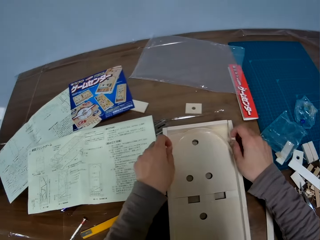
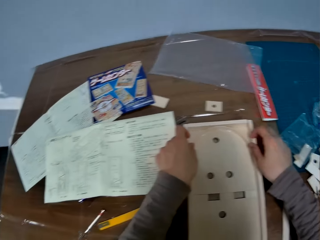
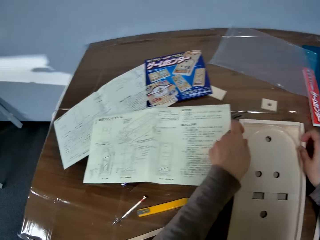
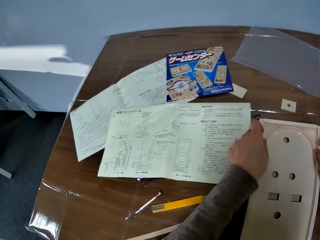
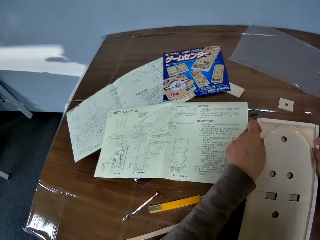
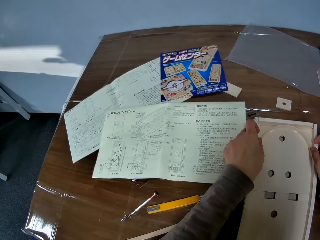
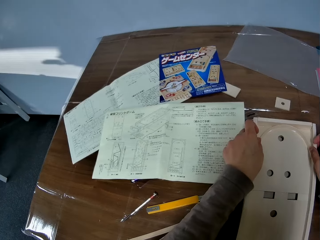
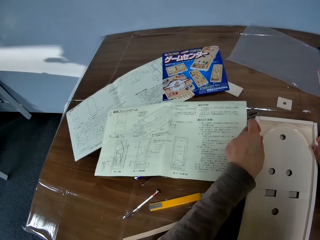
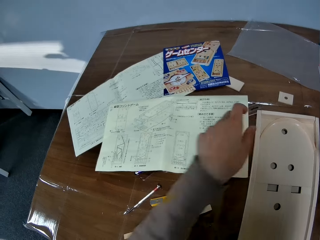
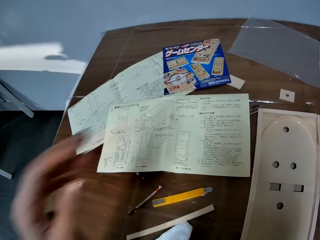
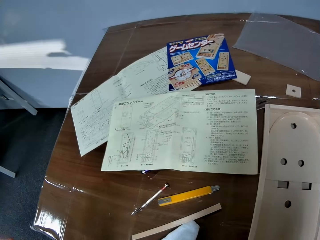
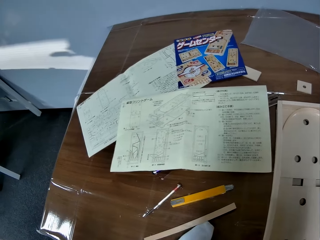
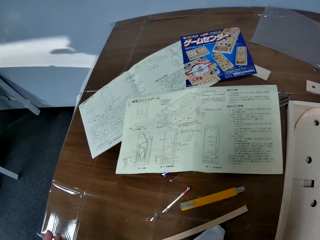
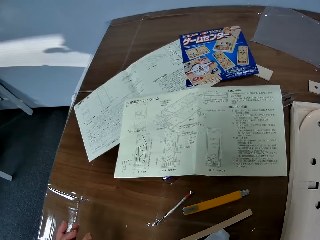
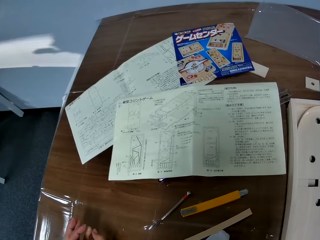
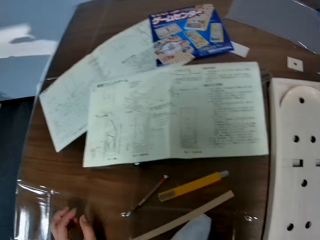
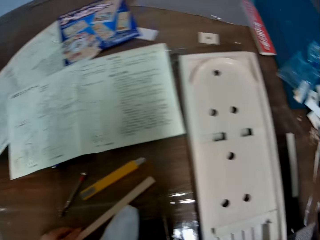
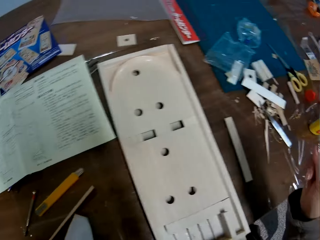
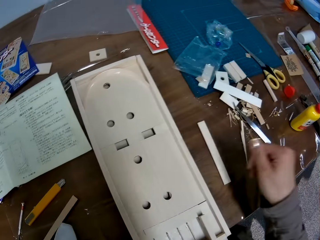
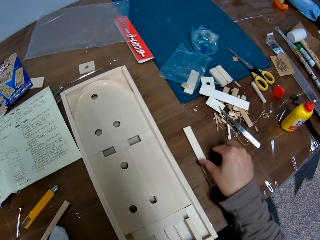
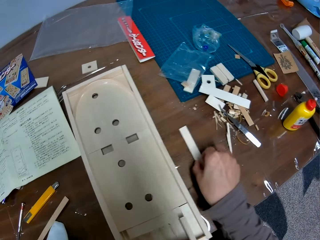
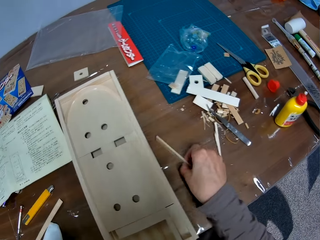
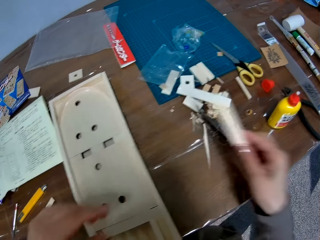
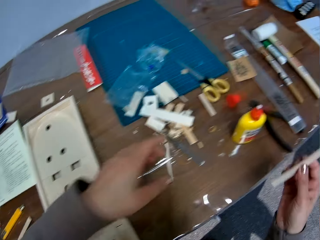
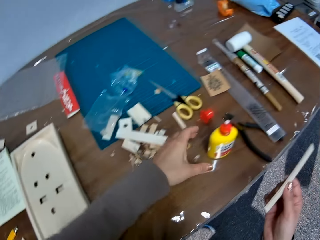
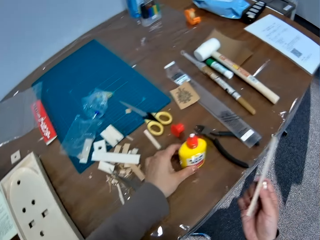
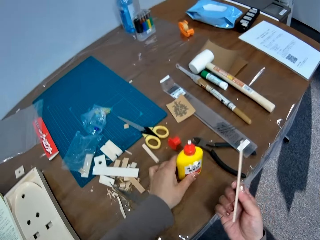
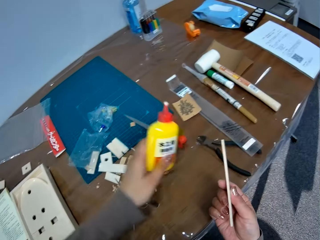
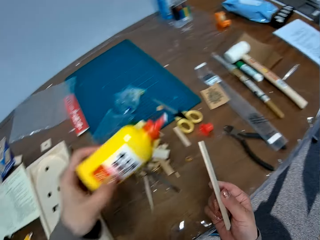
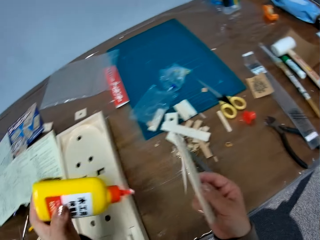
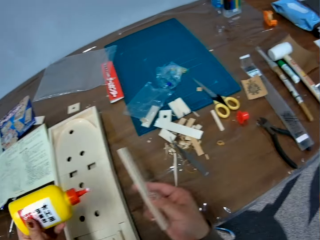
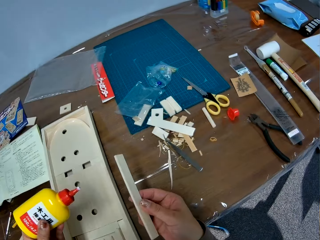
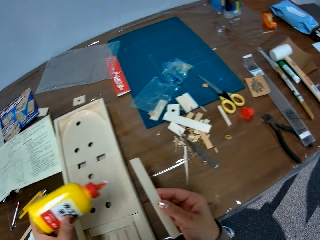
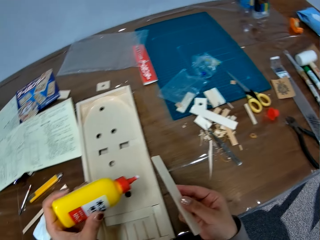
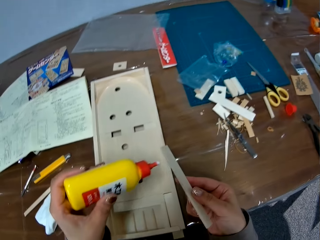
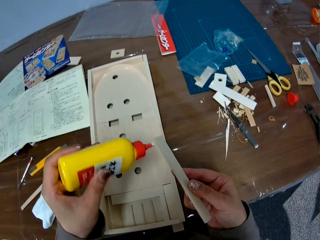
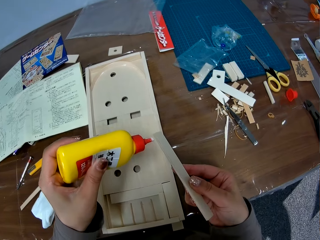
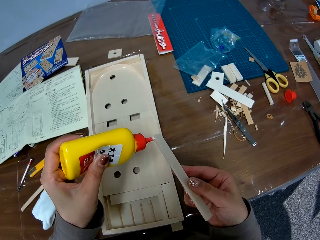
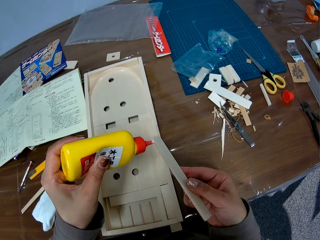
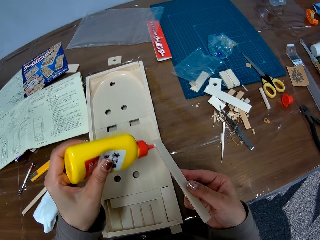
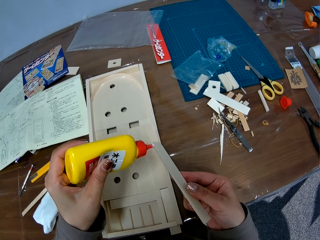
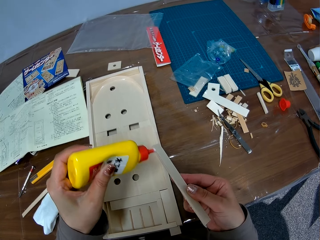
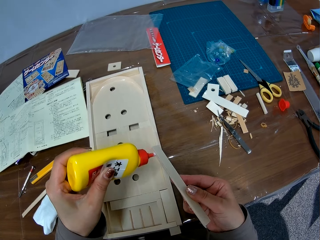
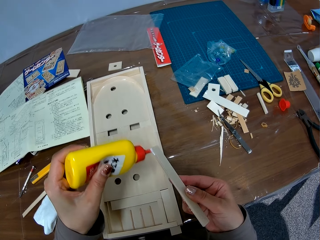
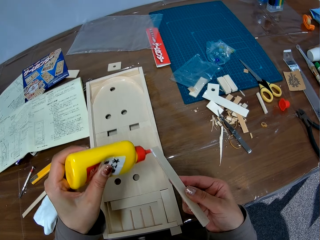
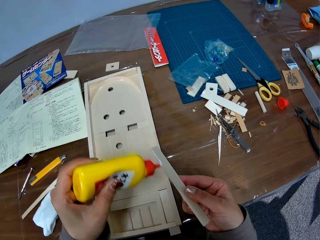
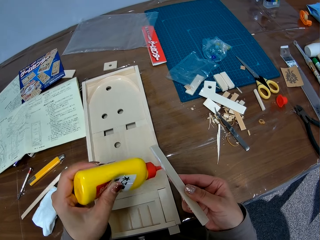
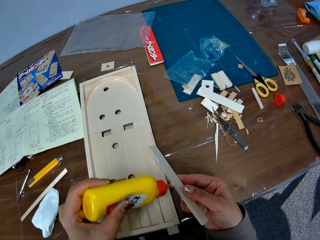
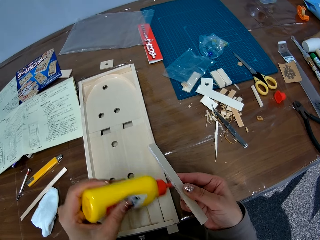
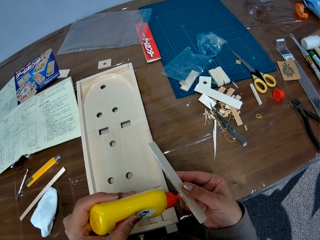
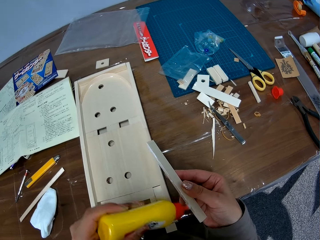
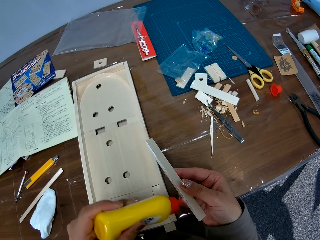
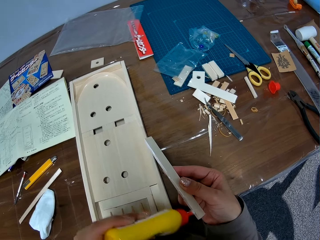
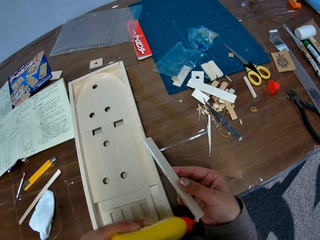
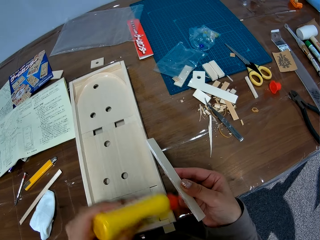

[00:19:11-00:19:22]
The camera wearer looks at the pinball wood machine. She stares at the manual. She moves her hand backwards. She places her hand on the table. She stares at the manual. She looks away from the manual. She holds the piece of wood with her hand. She moves her hand towards the table. She picks up the other piece of wood from the table with her right hand. She moves her hand towards the bottle or pack of glue. She picks up the pack of glue from the table with her left hand. She holds the bottle of glue with her hand. She moves her hands towards the pinball wood machine. She applies glue to the other piece of wood.

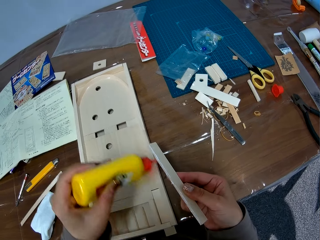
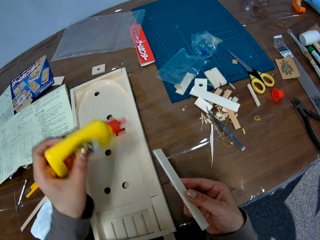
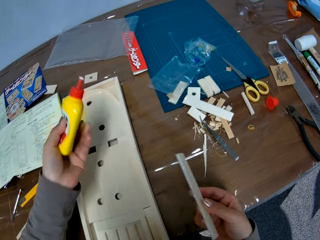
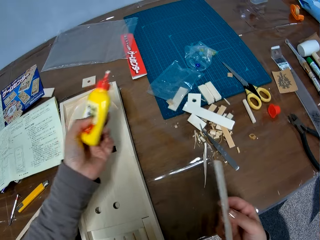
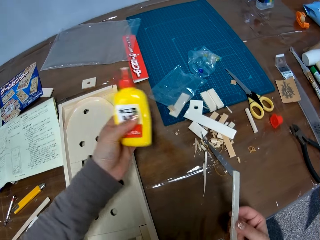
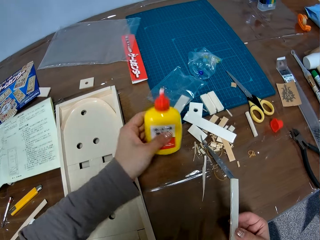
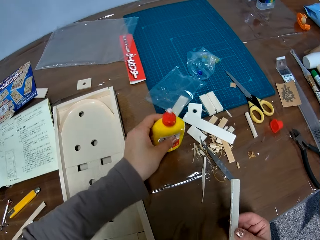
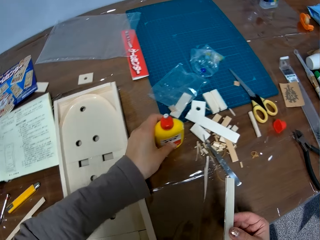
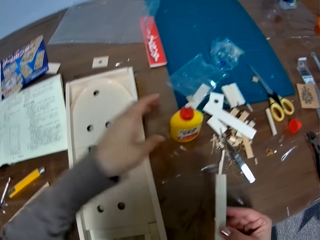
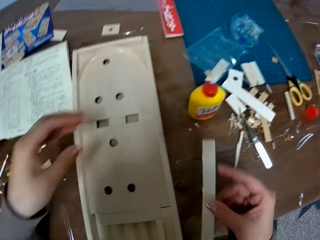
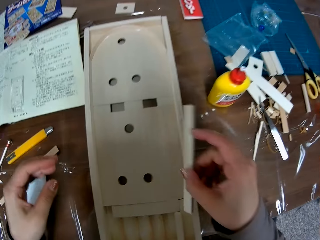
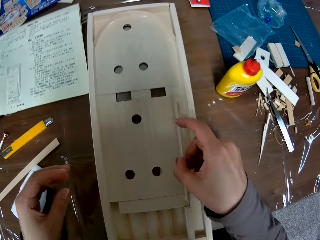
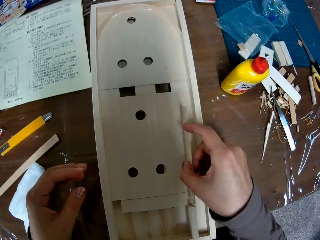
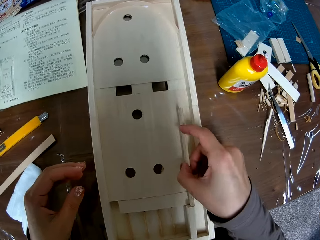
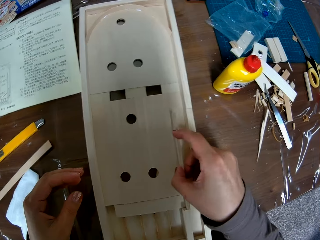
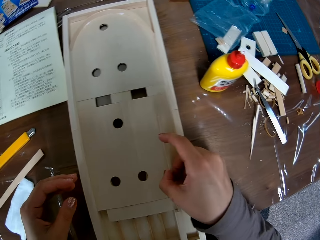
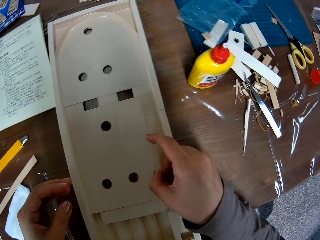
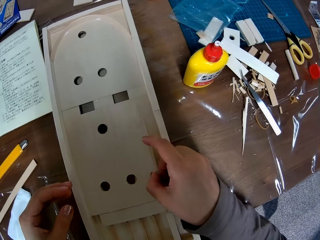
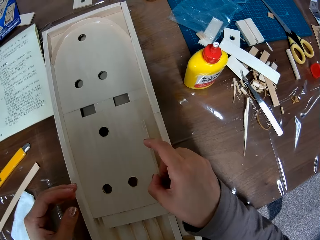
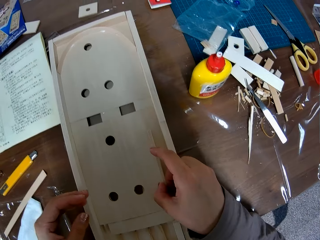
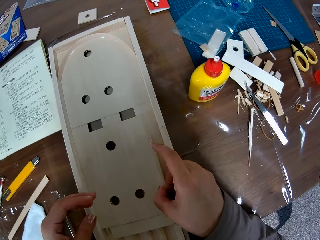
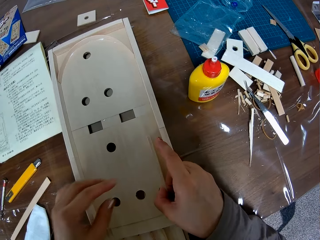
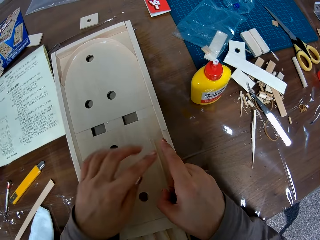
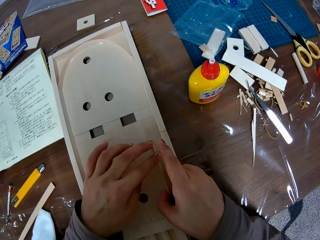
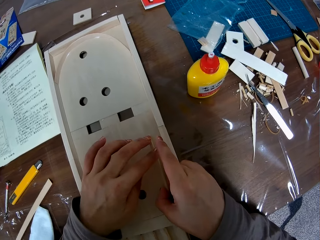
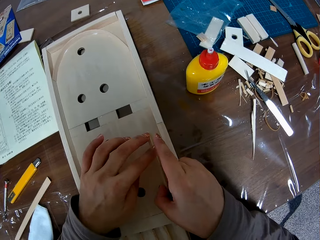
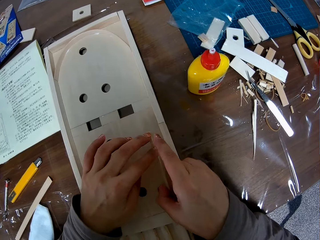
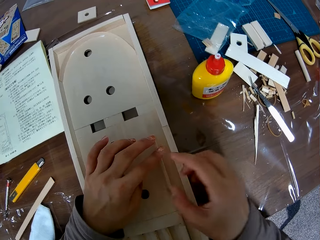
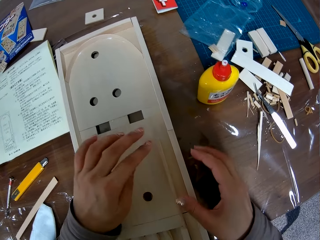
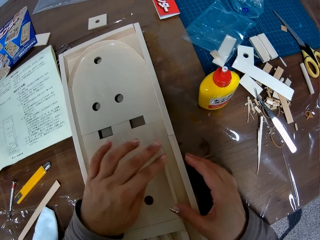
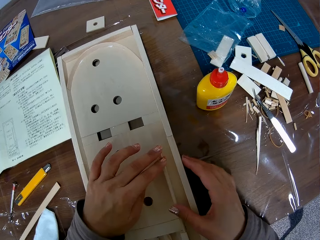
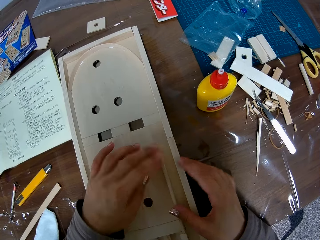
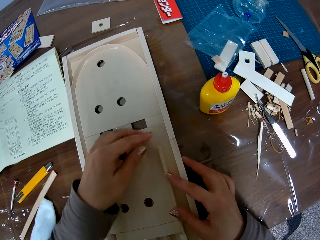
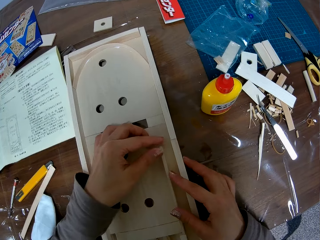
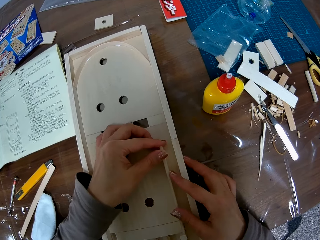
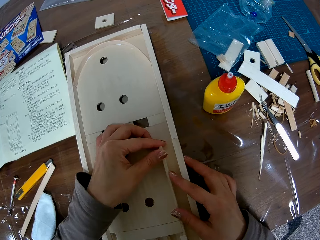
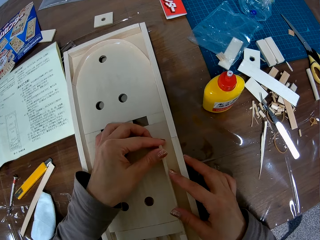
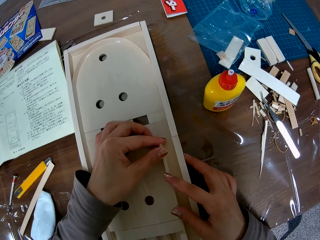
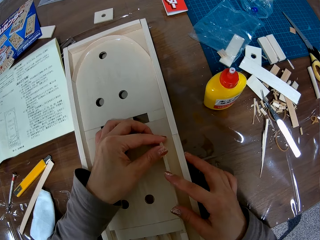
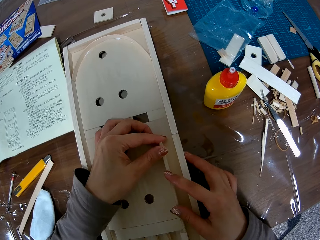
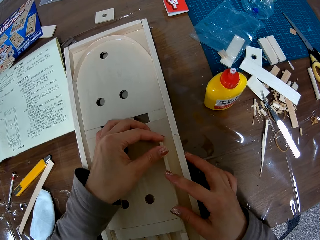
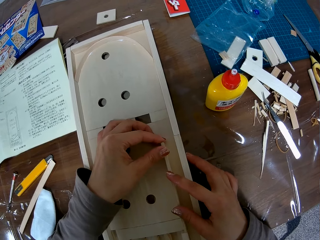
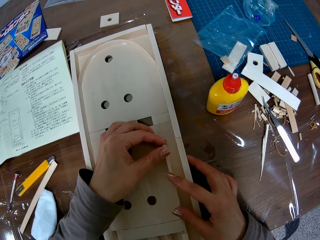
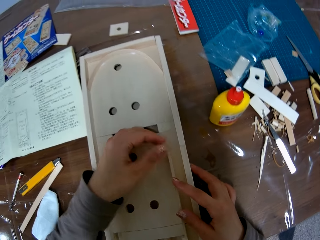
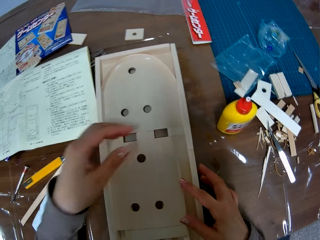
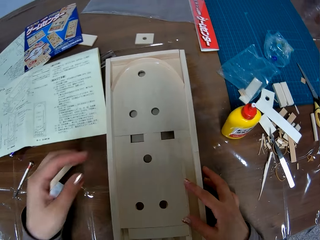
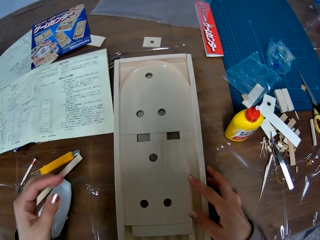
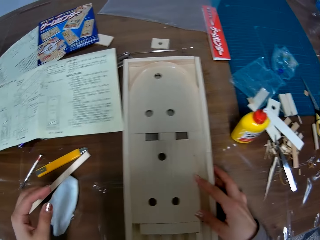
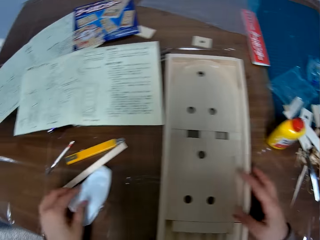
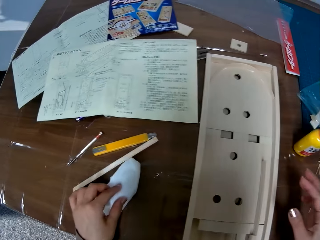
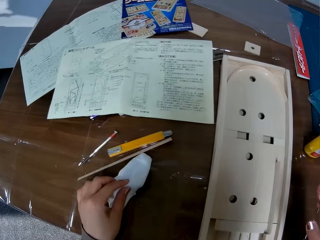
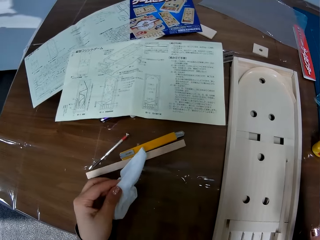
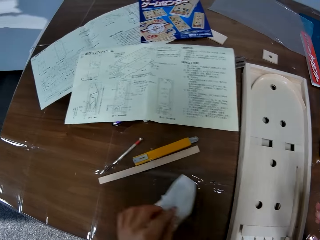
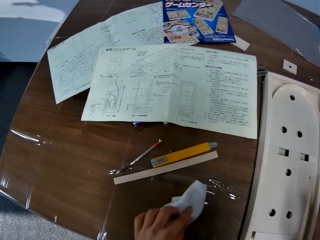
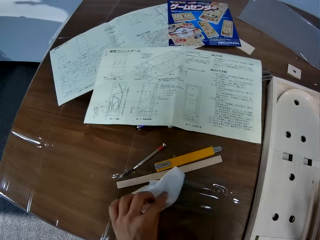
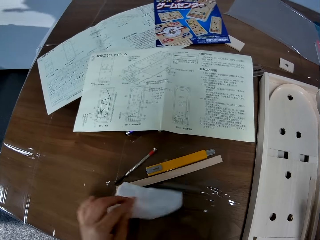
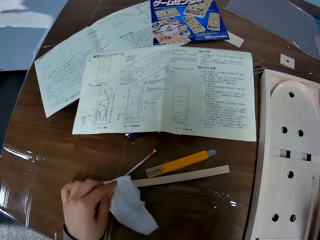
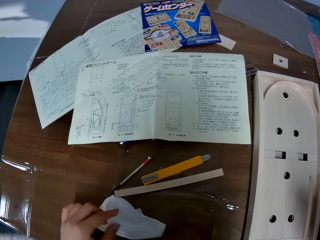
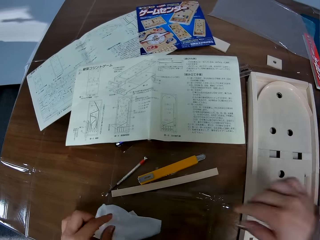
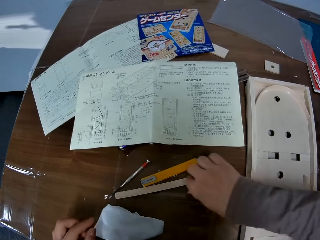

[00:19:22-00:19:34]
The camera wearer moves her hand towards the table. She drops the pack of glue on the table. She moves her hands towards the pinball wood machine. She attaches the other piece of wood to the woodwork. She presses the piece of wood onto the pinball wood machine. She moves her hand backwards. She moves her hand towards the table. She holds the tissue on the table with her hand. She picks up a piece of tissue paper from the table with her left hand. She cleans the table with the piece of tissue paper. She drops the piece of tissue paper on the table.
